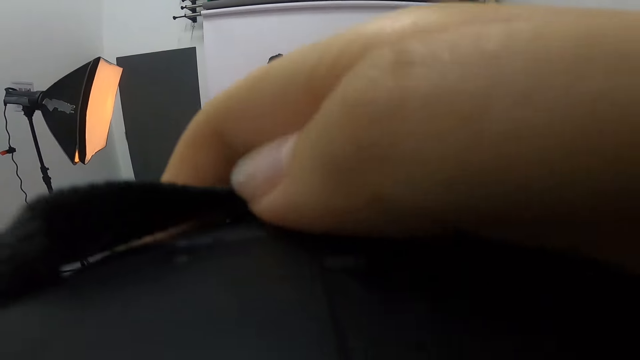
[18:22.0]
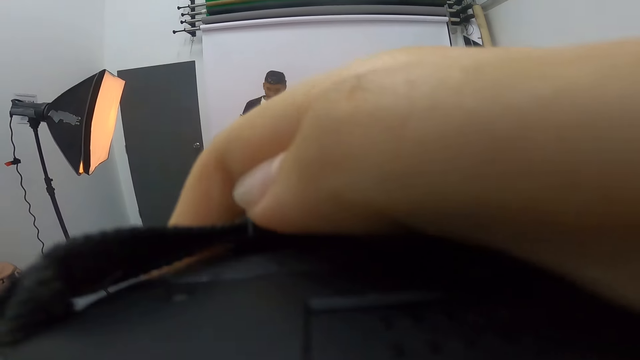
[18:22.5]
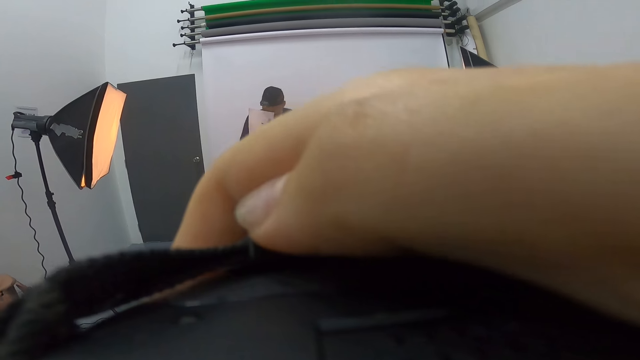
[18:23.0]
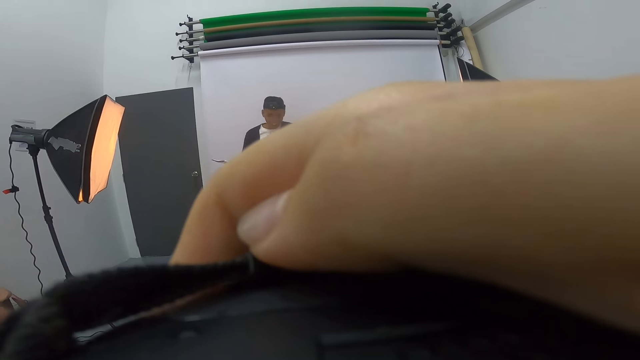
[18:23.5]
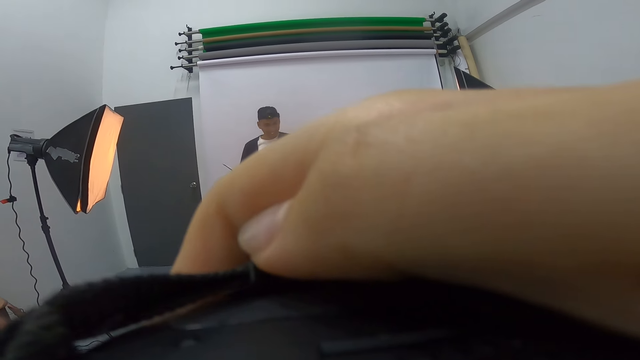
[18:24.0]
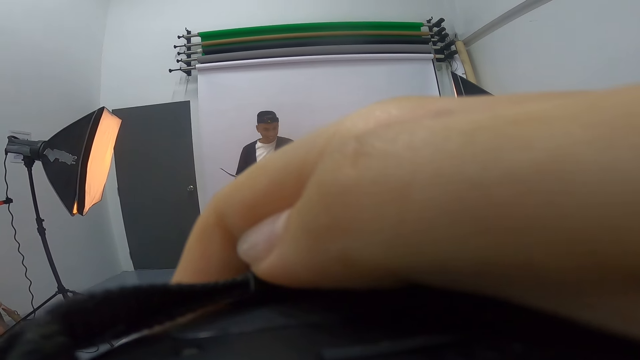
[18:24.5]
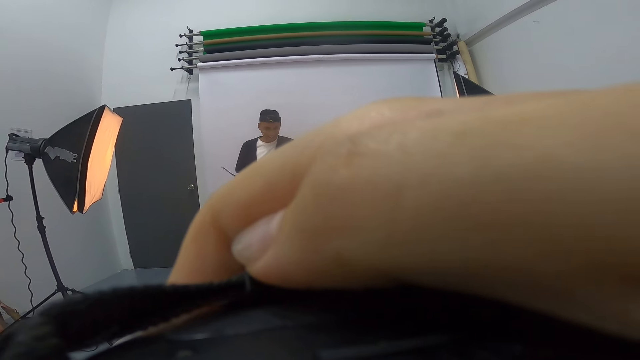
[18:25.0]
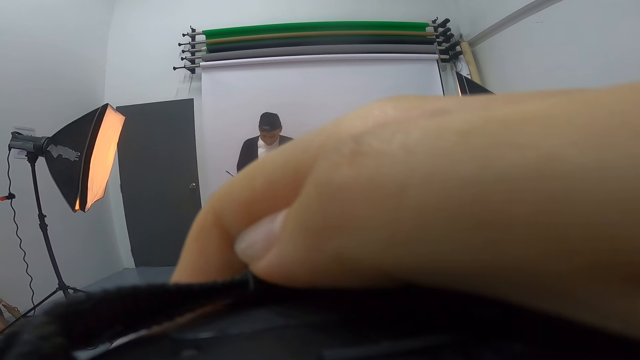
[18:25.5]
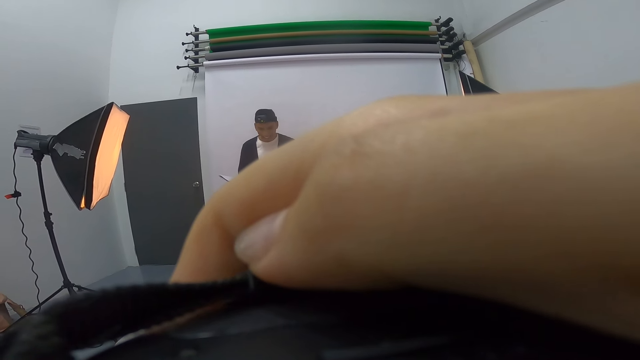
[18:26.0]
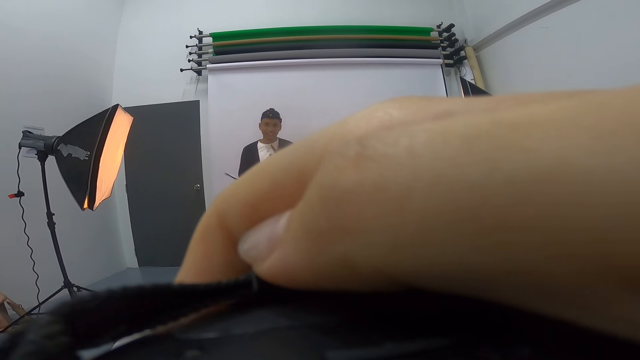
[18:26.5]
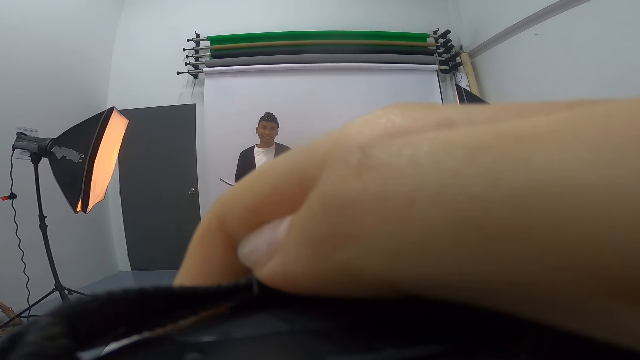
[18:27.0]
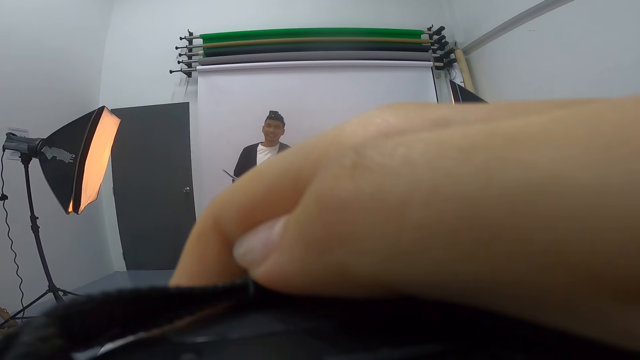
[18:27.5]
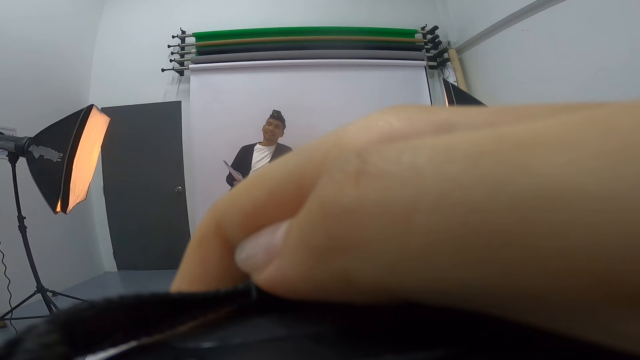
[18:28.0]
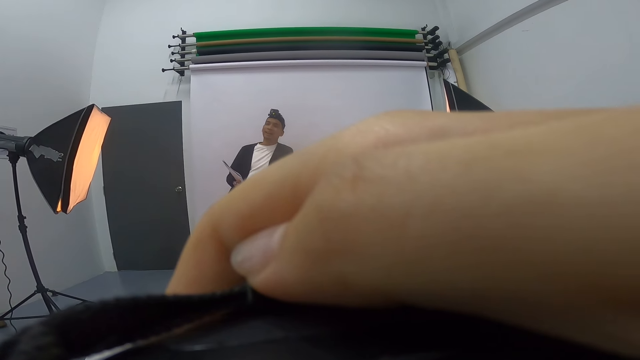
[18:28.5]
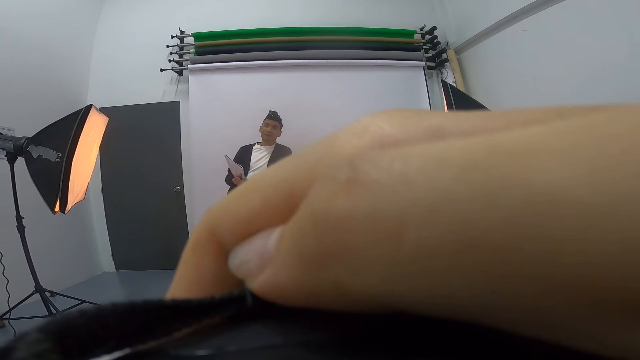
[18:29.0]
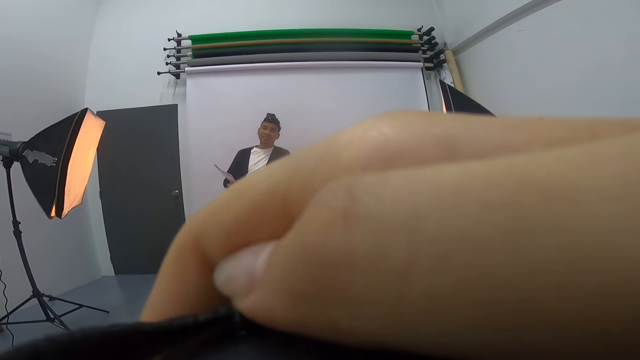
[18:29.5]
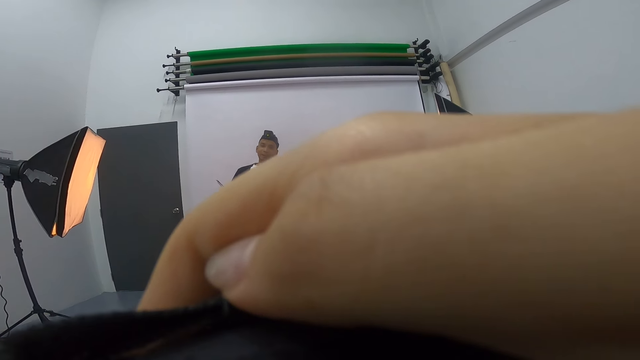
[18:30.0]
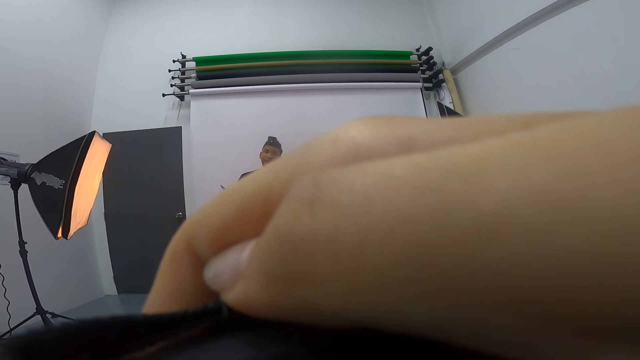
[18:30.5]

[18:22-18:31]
The camera wearer takes a caption of a person with another person. They use the camera. They take a caption of the person with the other person. They take a caption of the person with the other person again.

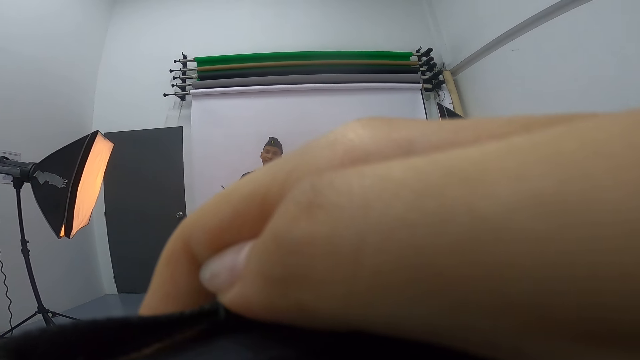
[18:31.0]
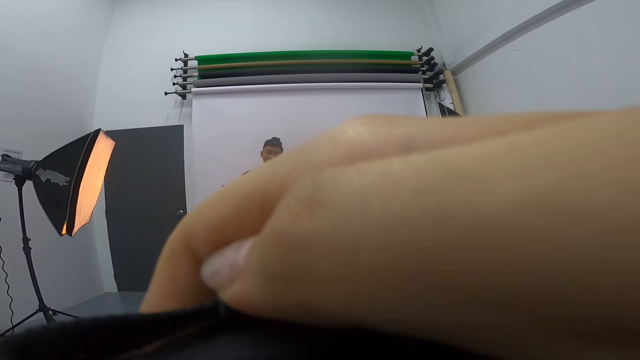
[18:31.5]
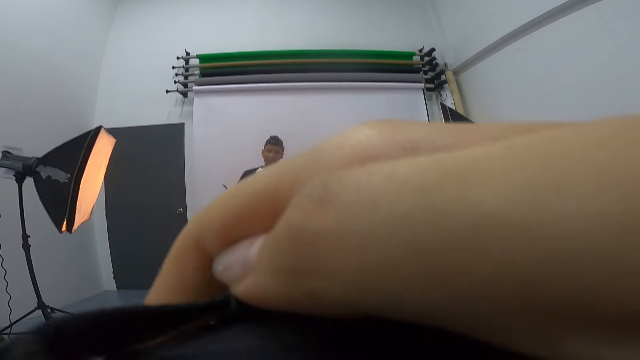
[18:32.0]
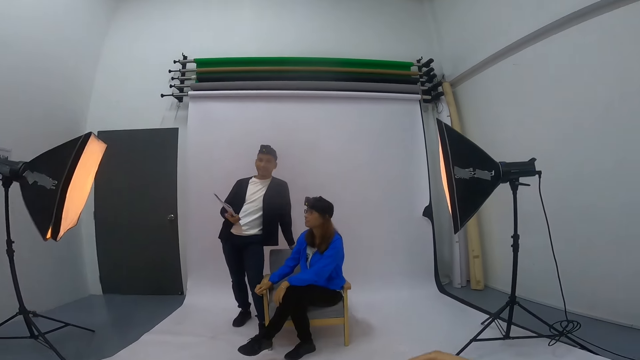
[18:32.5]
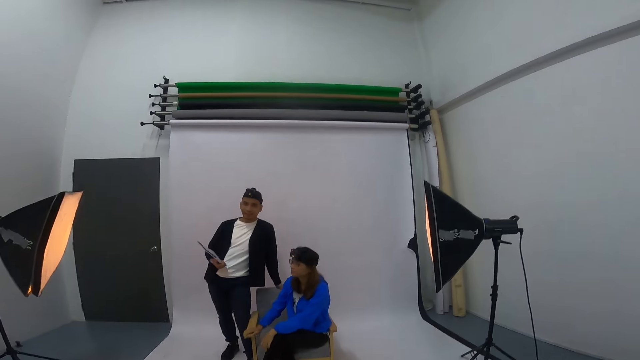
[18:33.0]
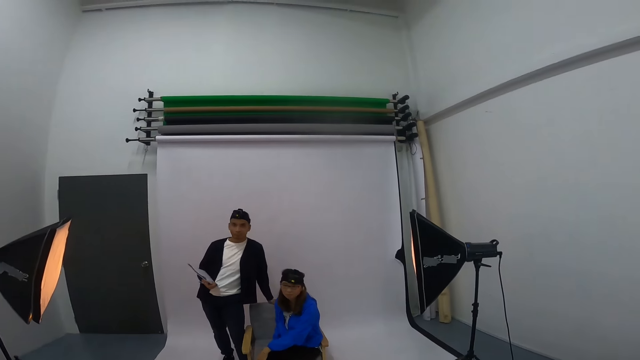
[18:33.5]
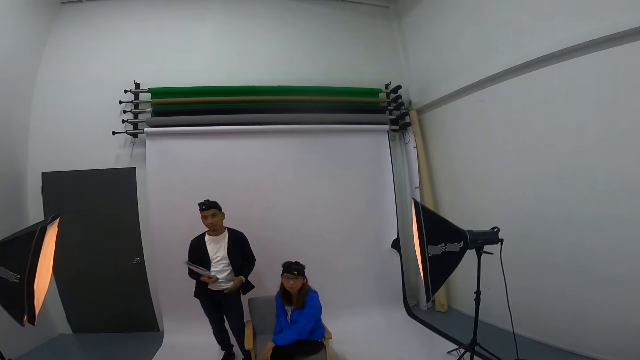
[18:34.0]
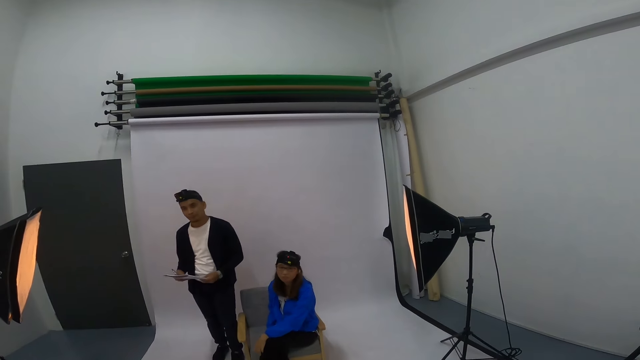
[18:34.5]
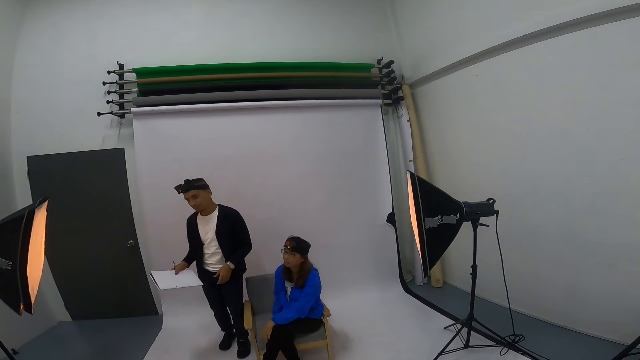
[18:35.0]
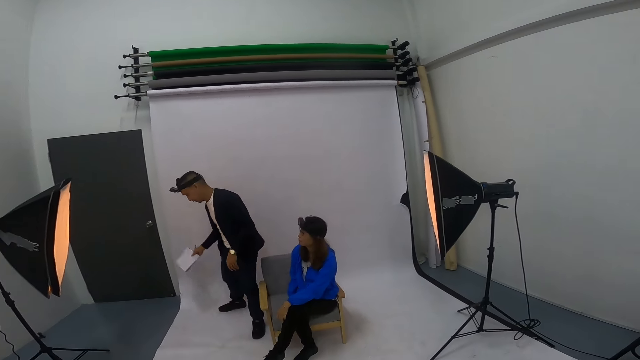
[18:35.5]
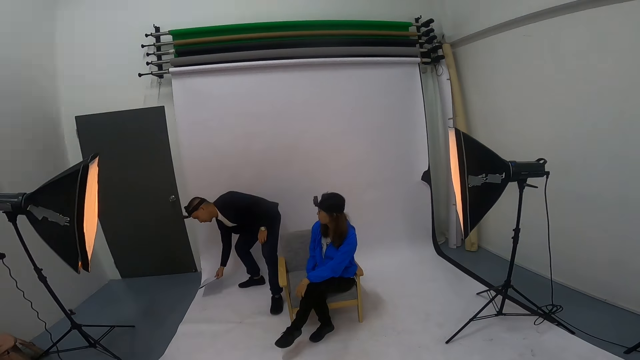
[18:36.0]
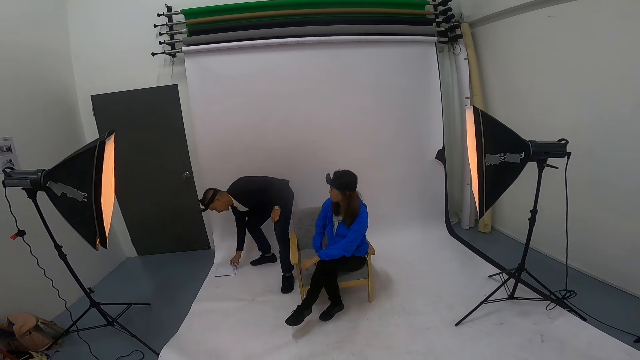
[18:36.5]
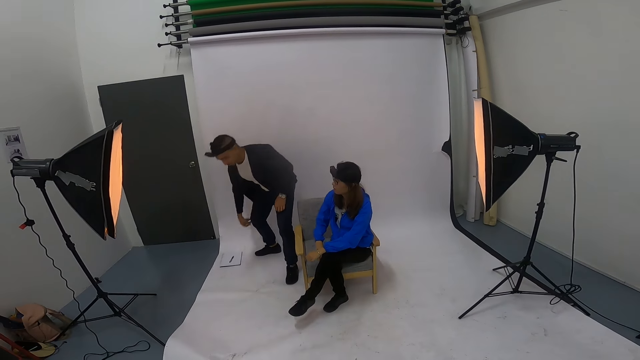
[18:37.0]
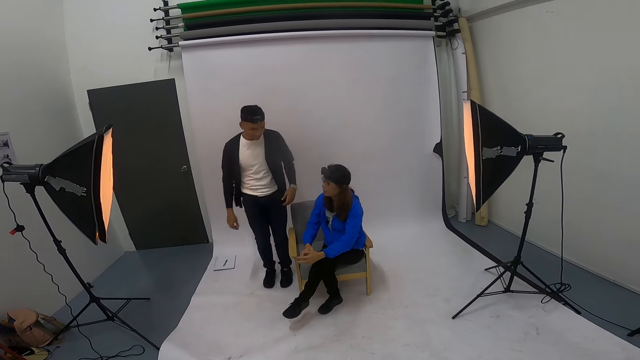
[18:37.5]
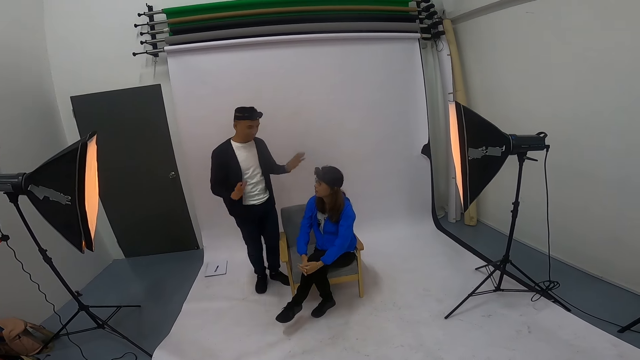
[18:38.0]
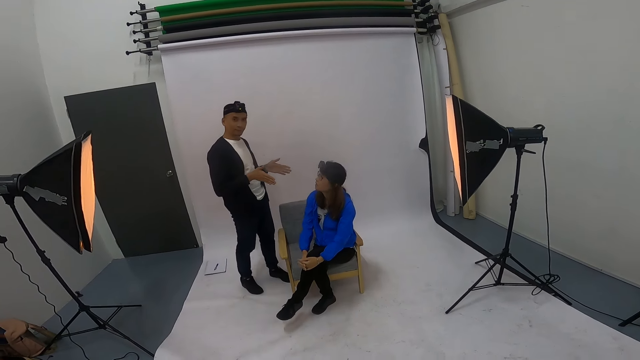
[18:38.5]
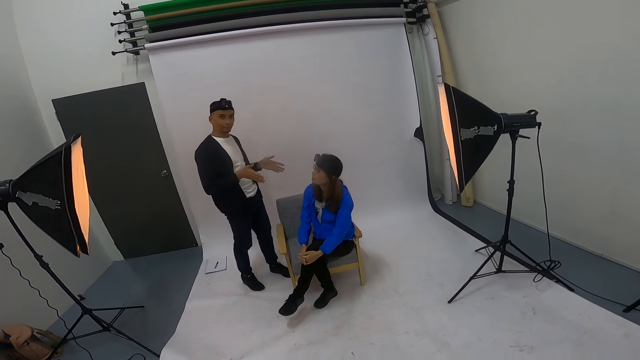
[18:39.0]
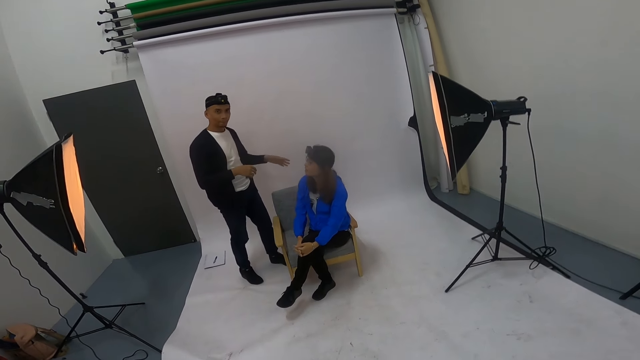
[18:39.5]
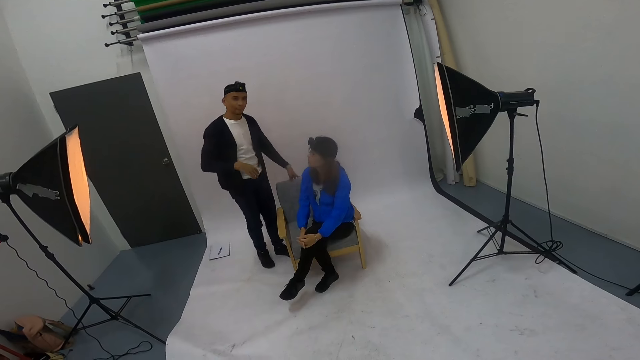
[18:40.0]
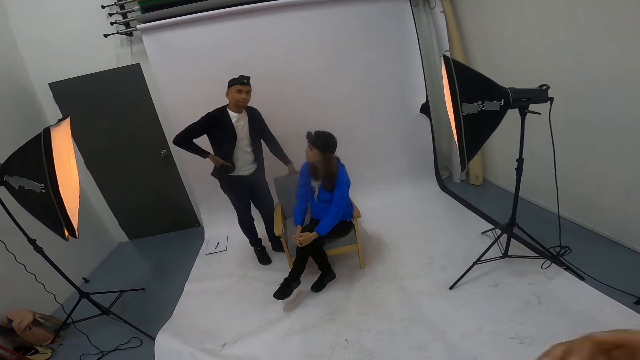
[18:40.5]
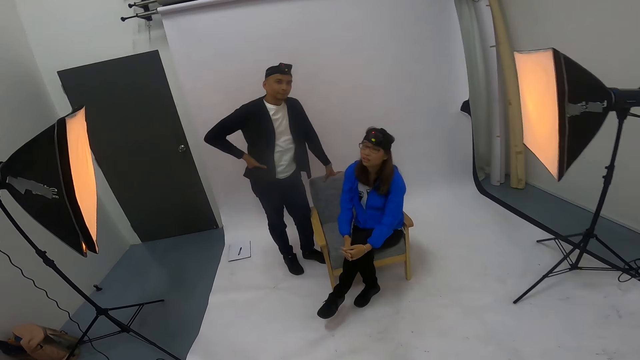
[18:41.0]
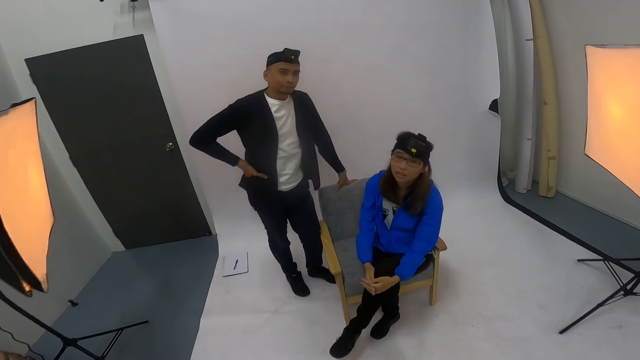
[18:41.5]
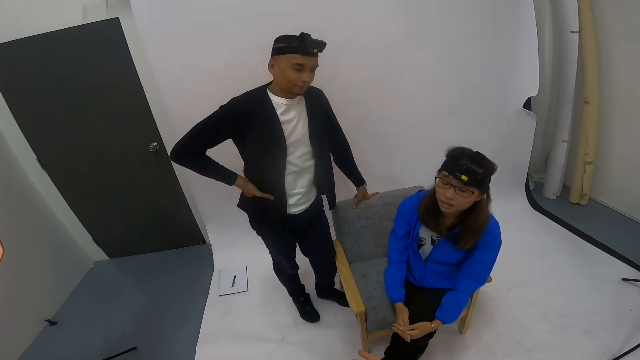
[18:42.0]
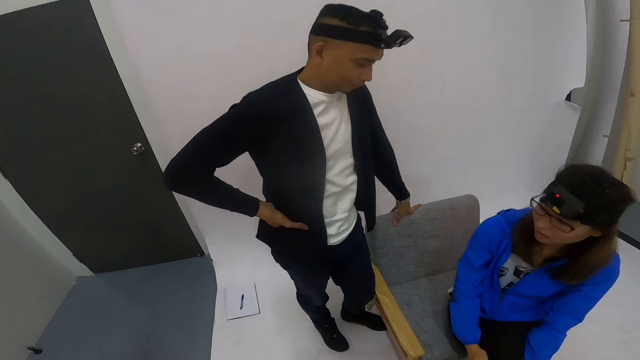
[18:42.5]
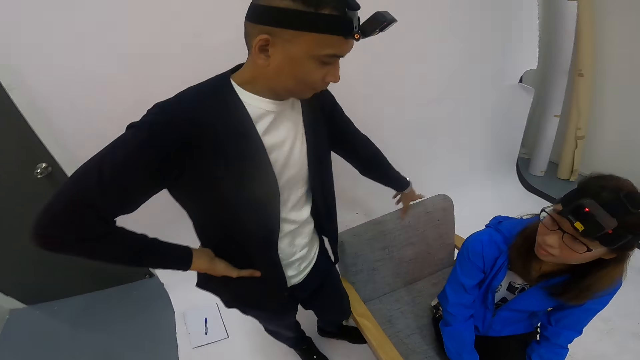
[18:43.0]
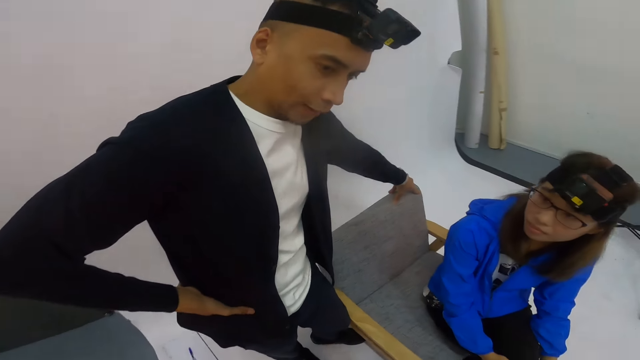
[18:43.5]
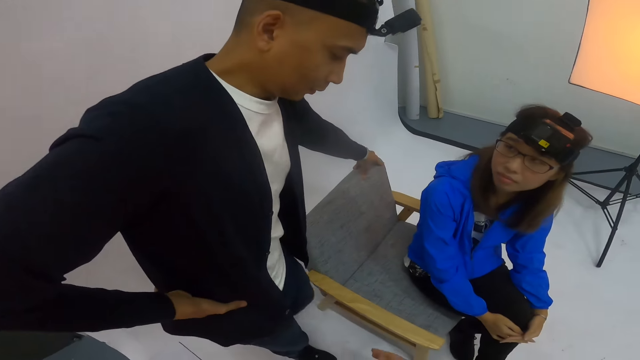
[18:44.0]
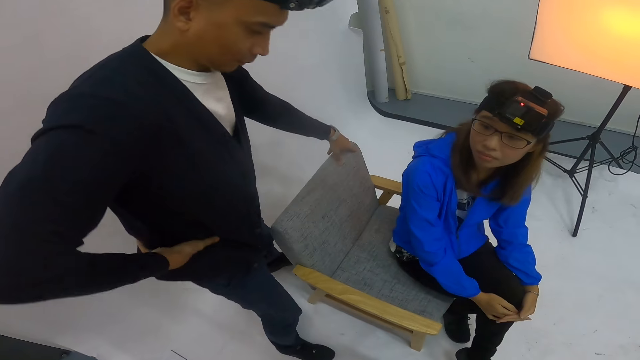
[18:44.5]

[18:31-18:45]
The camera wearer takes a caption of a person with another person. A woman looks at the camera wearer. A man holds the book with the other hand. The man removes his hand from the chair. The man puts the book down on the floor. The man drops a pen on top of the book. The man gestures at the woman. The man looks at the camera wearer. The man leans on a chair. The man places his right hand on the waist. The man looks at the woman. The man moves his left hand on the chair. The man moves his left leg.
